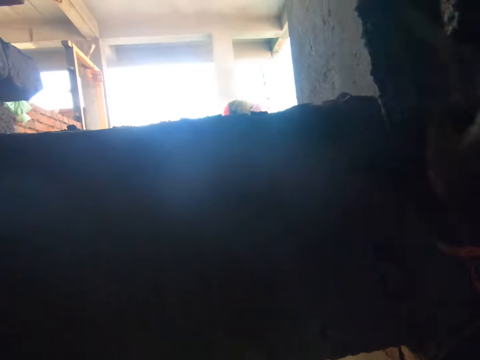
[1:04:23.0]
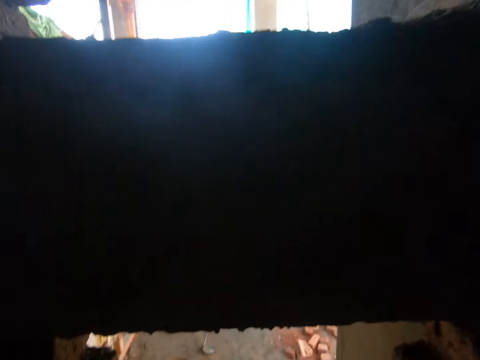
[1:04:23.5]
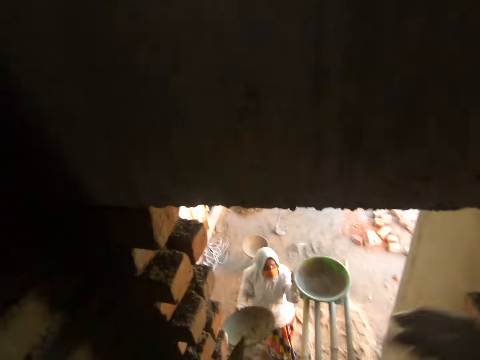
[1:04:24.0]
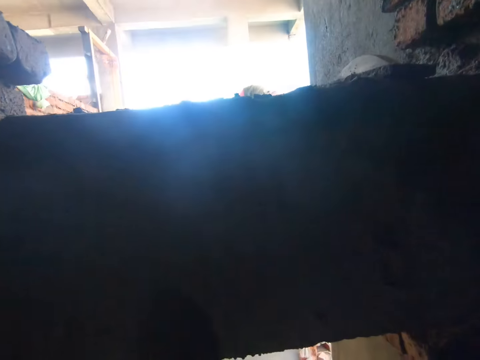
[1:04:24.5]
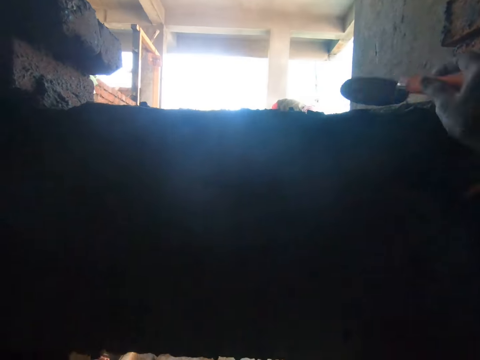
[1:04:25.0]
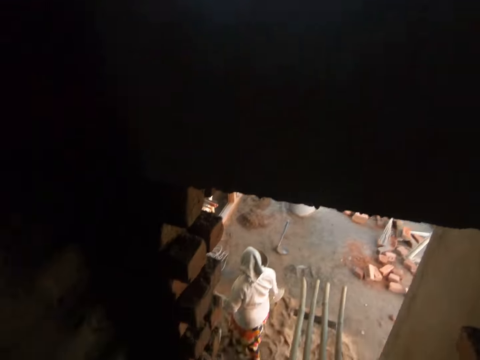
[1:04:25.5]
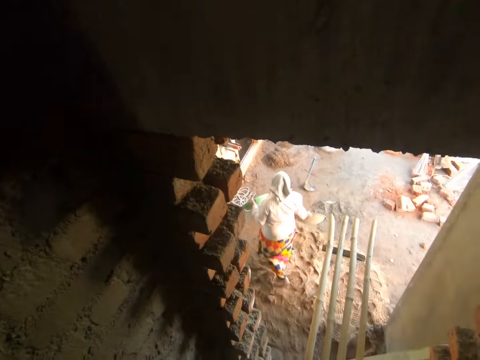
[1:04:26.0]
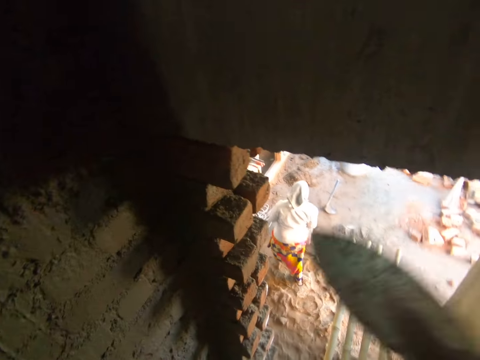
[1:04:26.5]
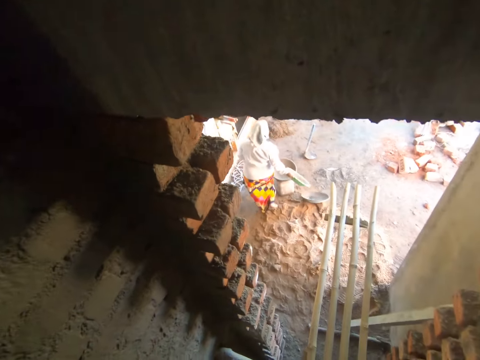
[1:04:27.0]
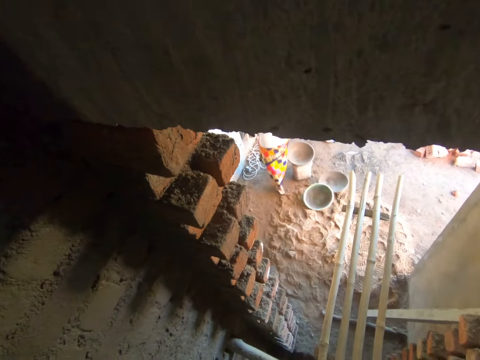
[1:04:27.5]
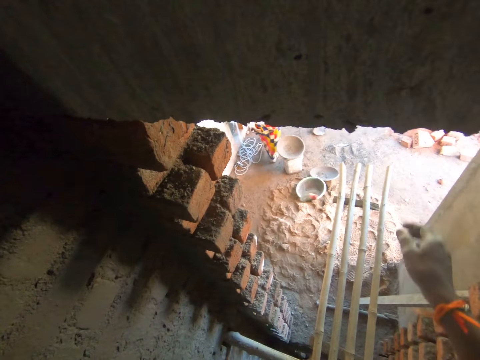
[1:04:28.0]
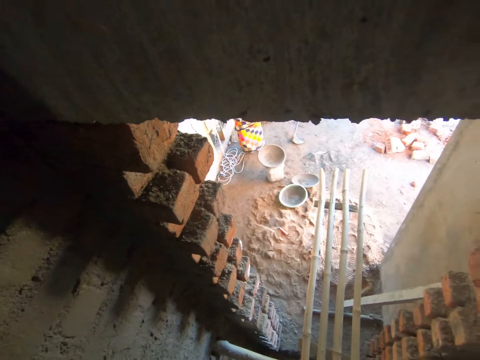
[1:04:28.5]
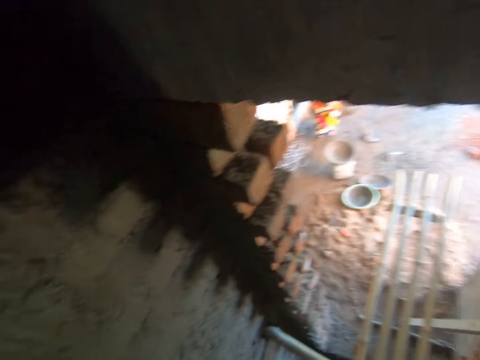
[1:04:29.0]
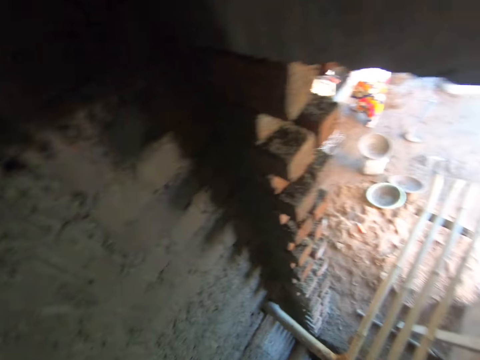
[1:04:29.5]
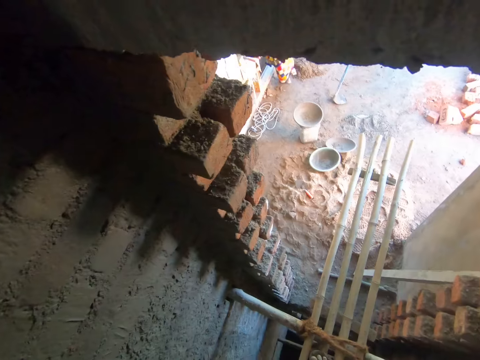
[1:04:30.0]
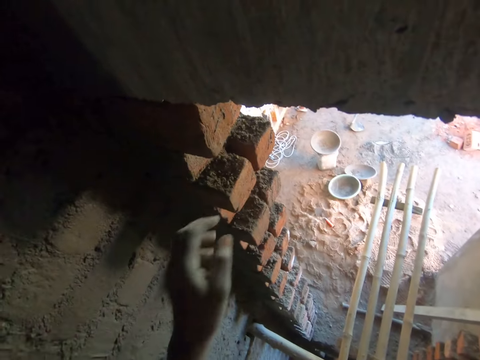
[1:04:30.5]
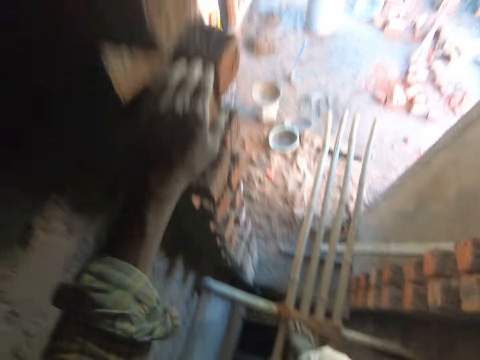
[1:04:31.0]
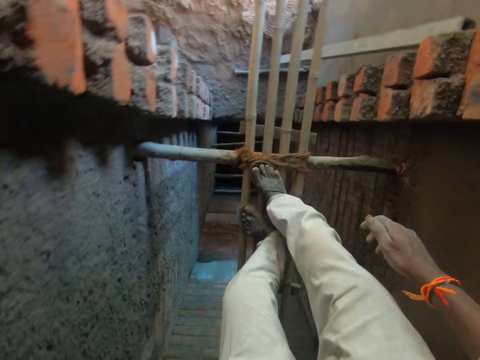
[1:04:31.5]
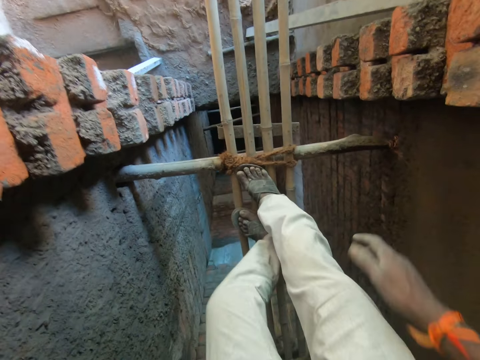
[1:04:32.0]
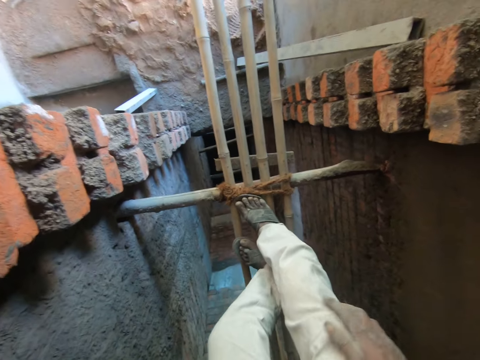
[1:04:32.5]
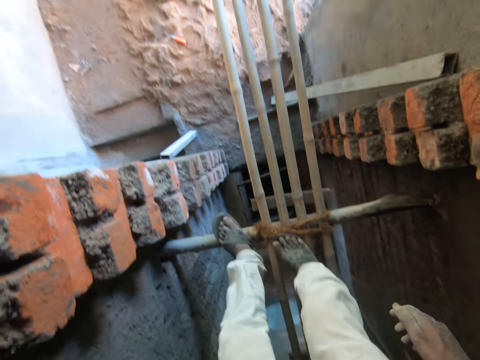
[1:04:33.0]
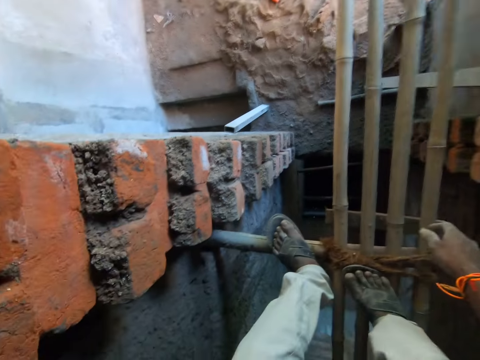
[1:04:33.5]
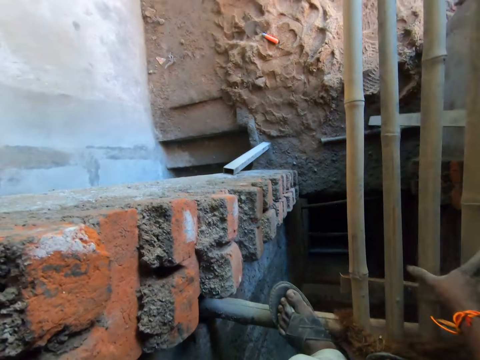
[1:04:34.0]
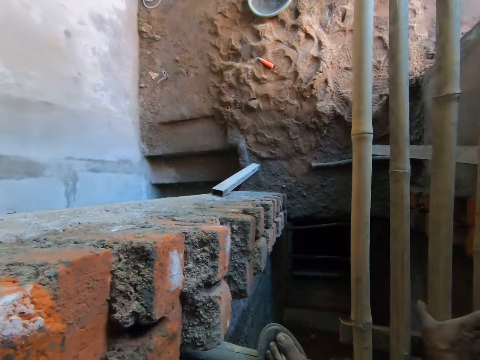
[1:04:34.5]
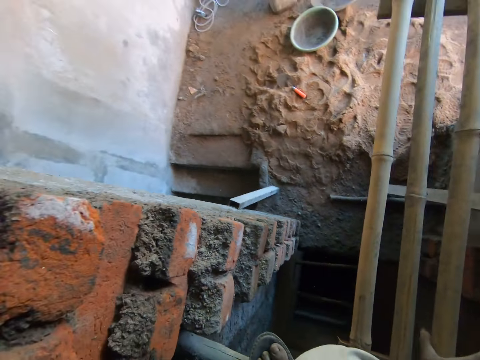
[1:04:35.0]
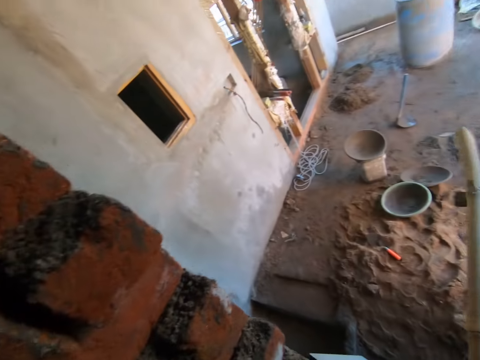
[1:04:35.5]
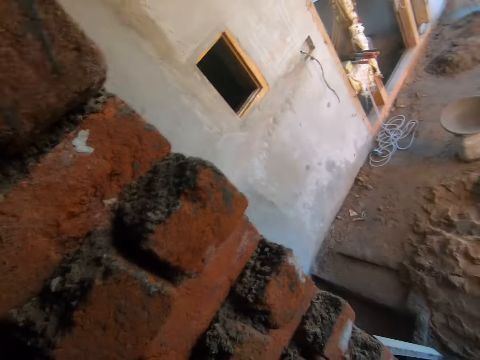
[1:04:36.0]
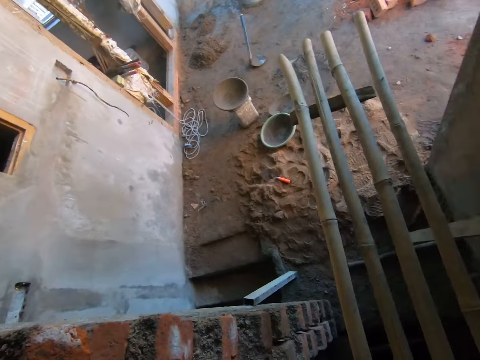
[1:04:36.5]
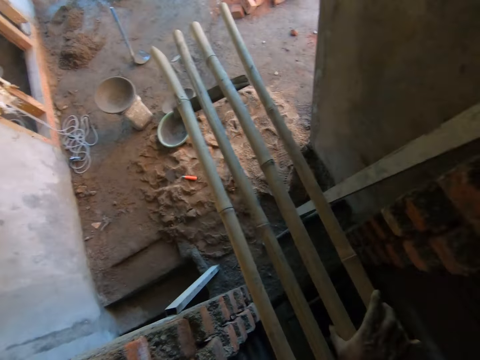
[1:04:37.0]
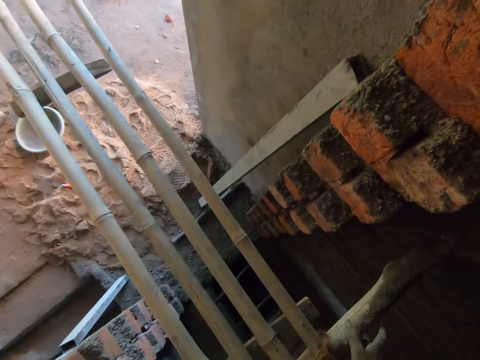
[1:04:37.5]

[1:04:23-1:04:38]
The camera wearer drops the floater on the window opening in the building with his right hand. He picks the trowel. He drops the trowel on the window opening in the building with his right hand. The woman drops the head pan on the ground with her right hand. The camera wearer drops the trowel on the ground with his right hand. He places his left hand on a brick on the wall. He holds the bamboo stick. He places his right hand on the bamboo stand.

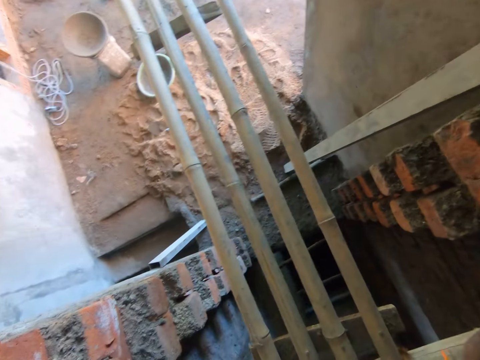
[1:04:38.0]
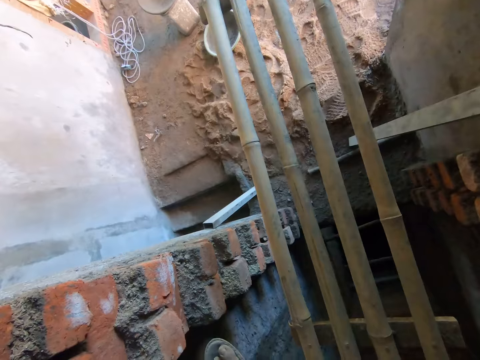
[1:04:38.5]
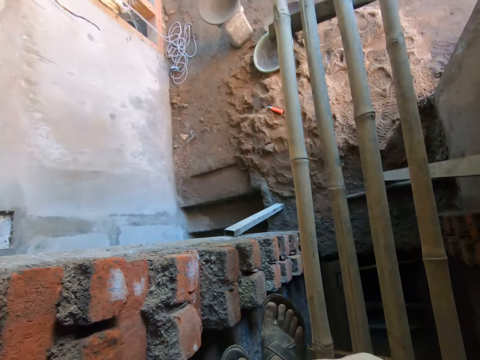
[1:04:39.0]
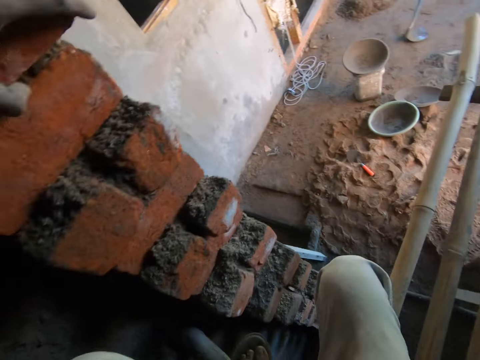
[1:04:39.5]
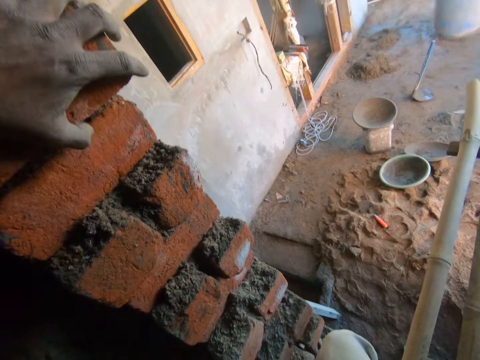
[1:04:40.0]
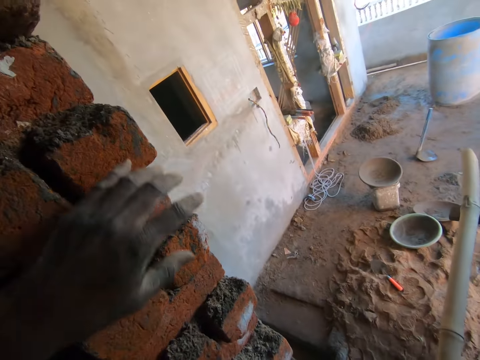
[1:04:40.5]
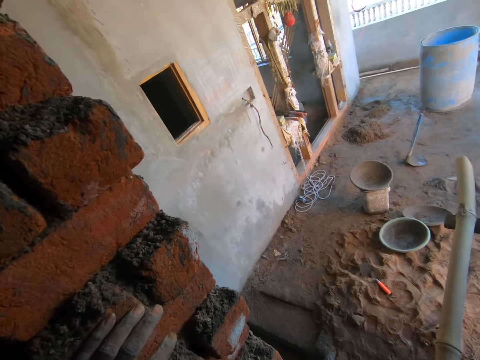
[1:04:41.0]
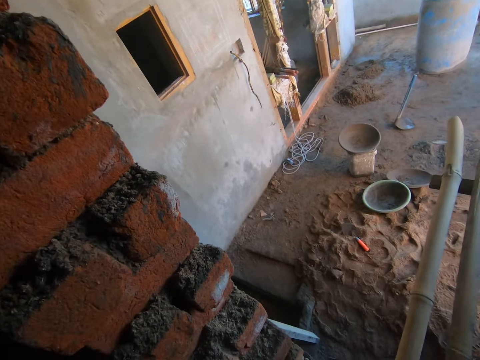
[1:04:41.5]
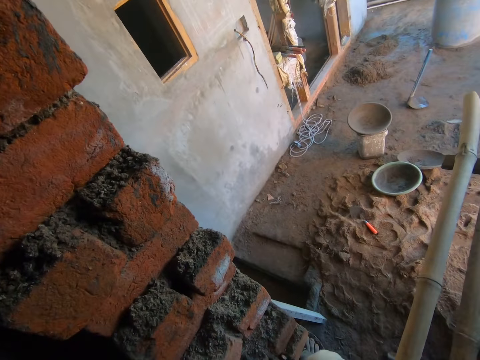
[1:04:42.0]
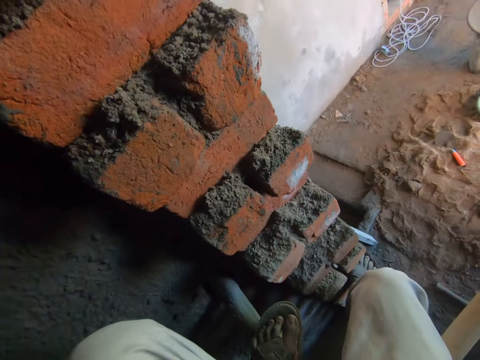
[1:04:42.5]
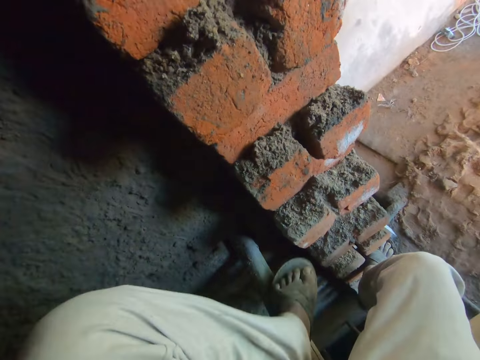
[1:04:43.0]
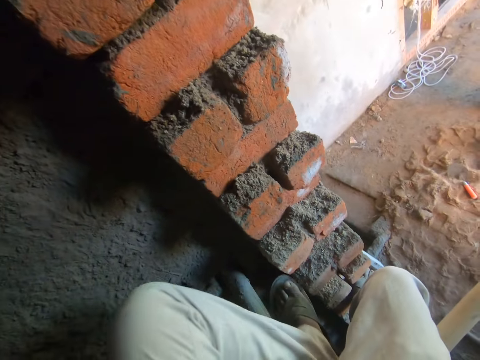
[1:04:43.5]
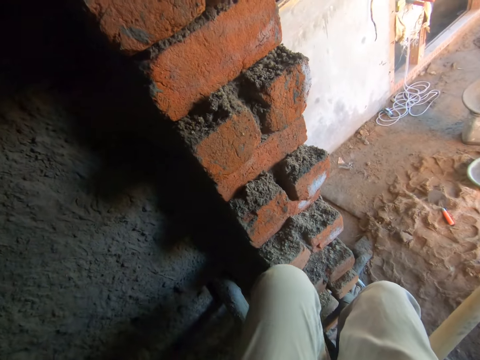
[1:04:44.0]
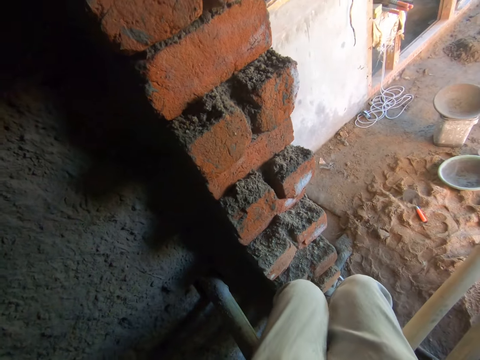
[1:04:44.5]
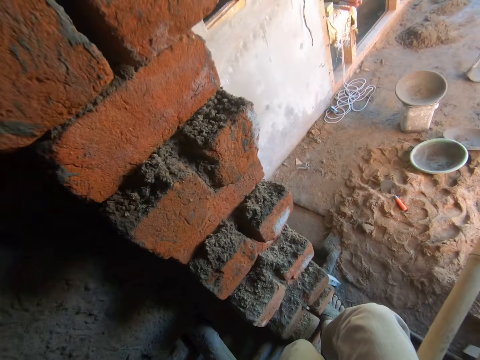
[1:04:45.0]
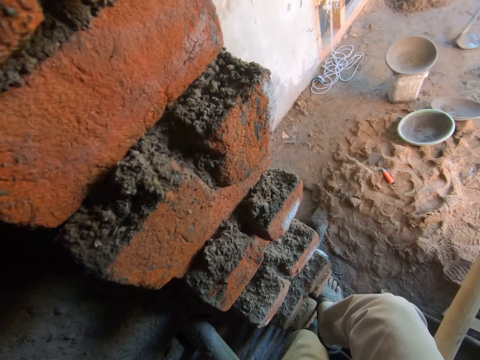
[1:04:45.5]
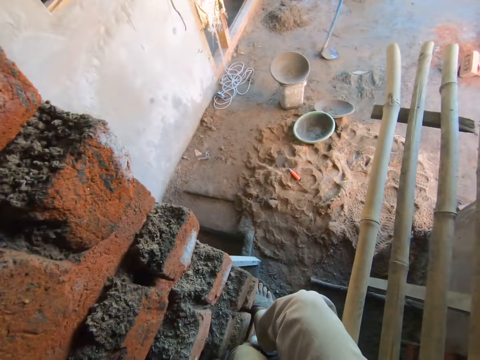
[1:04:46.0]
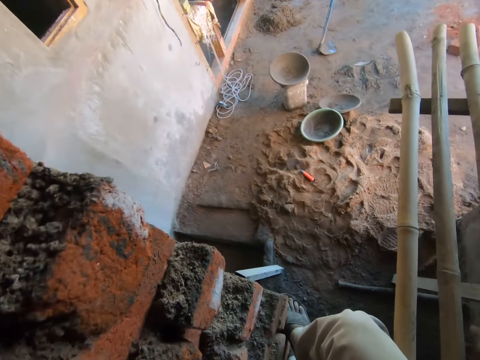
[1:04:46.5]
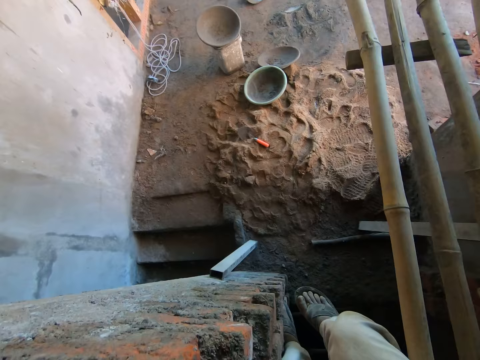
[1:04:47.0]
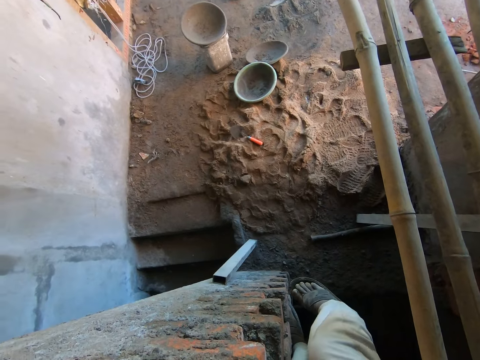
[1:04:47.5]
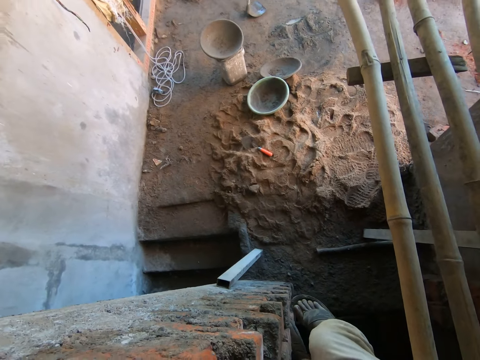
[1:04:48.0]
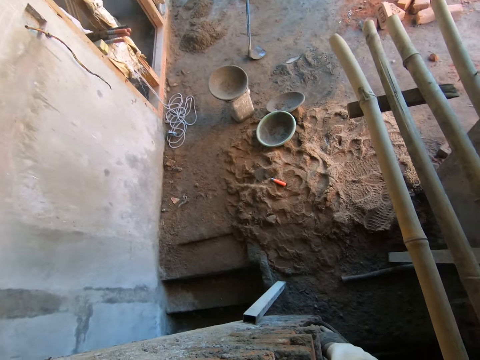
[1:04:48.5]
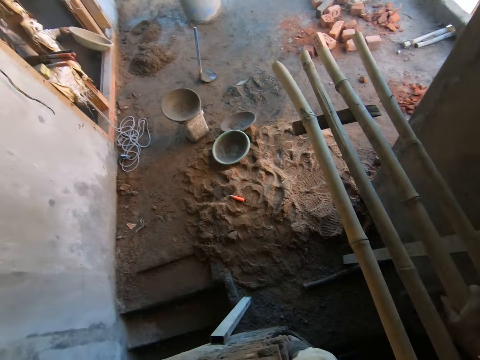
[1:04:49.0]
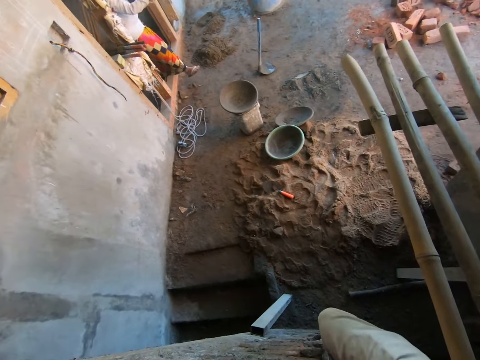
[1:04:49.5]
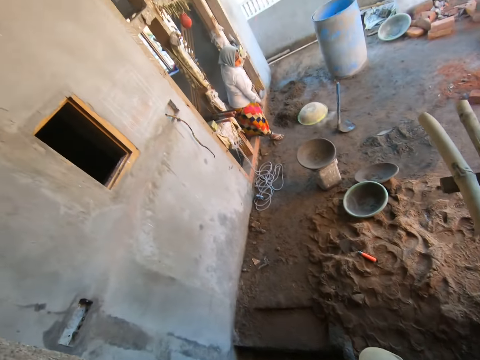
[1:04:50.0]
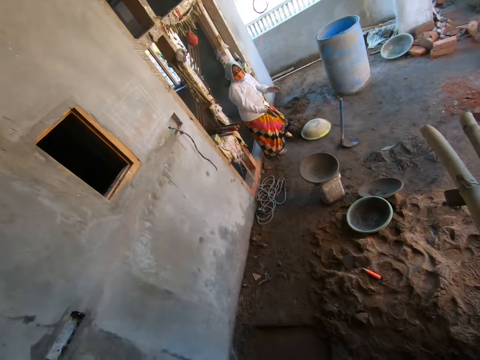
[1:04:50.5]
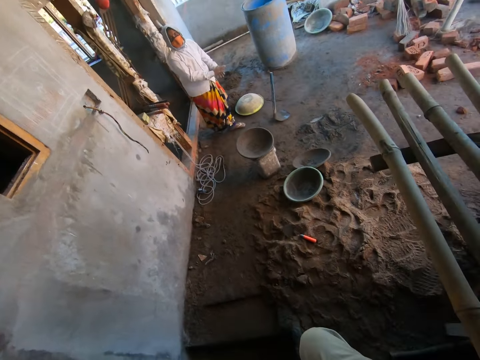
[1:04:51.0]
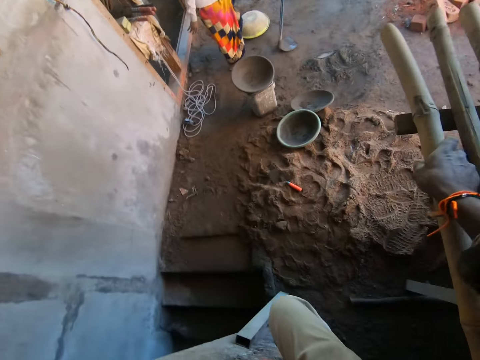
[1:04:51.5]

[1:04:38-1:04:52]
The camera wearer holds the wall. They step on the wall. The woman drops the head pan on the ground with her right hand.
